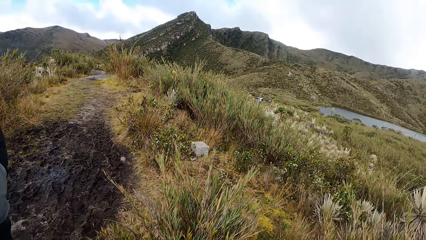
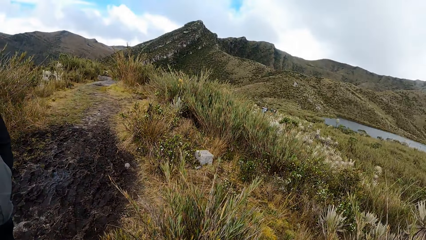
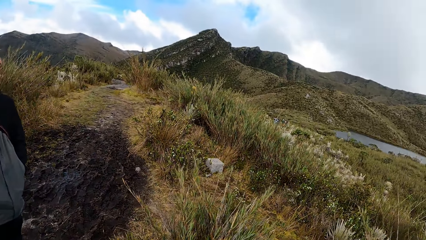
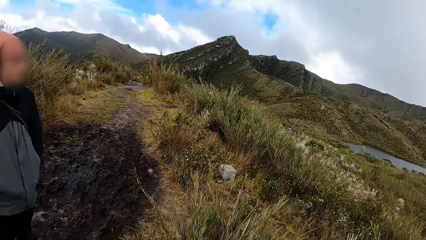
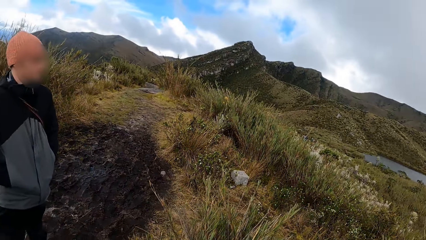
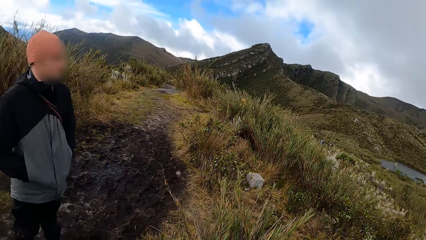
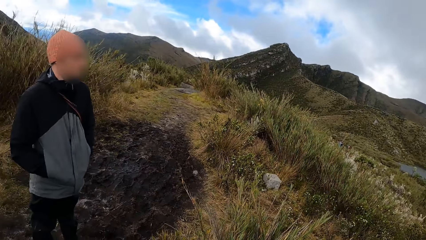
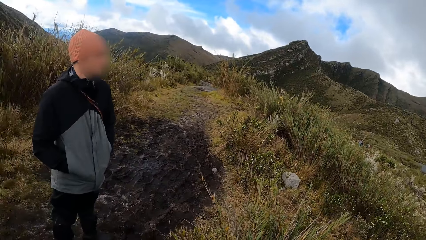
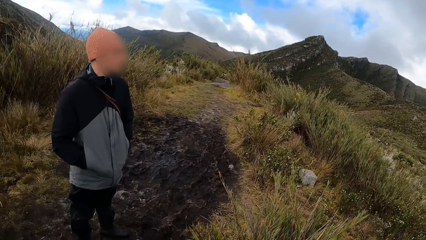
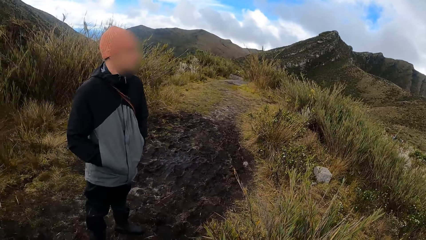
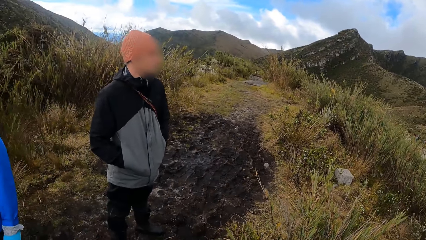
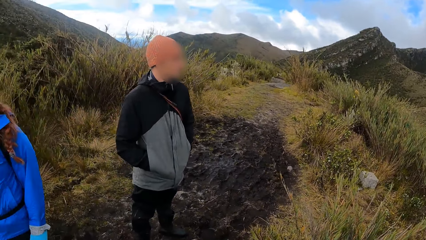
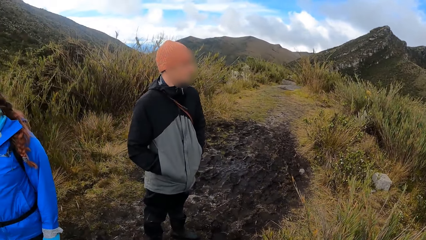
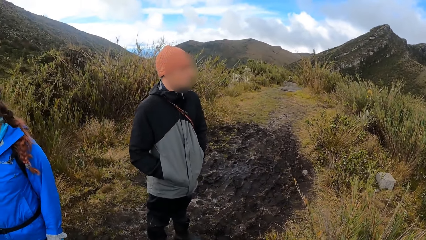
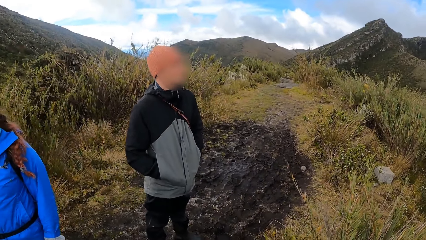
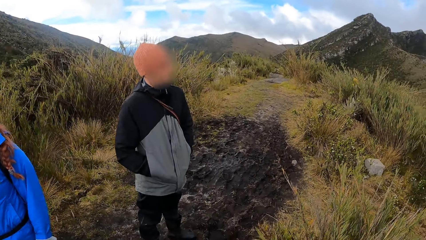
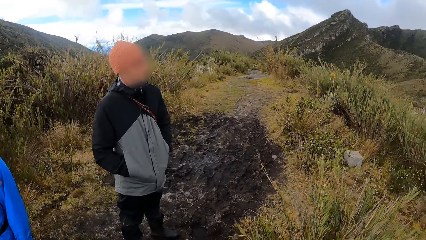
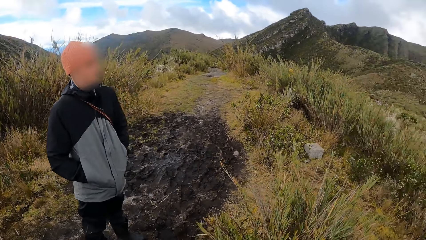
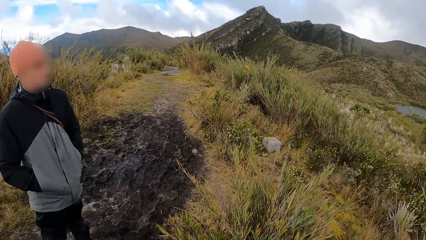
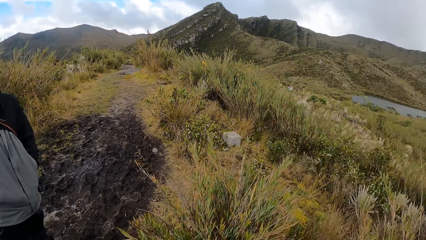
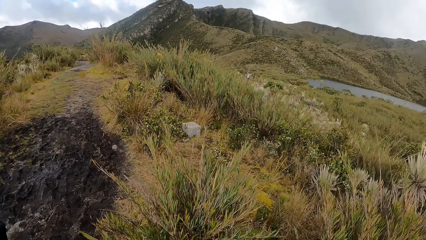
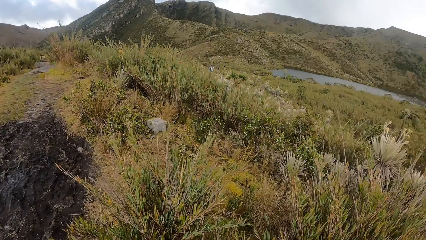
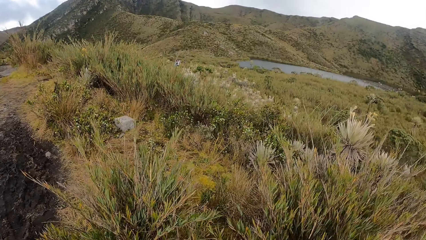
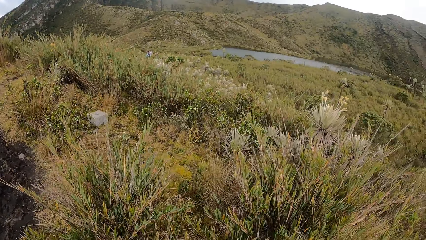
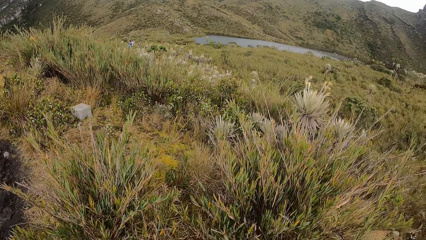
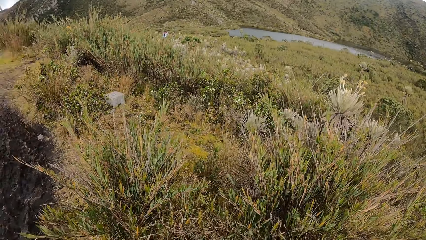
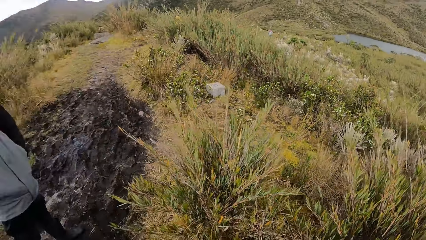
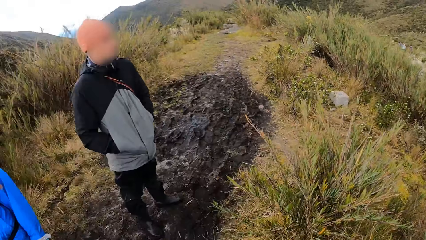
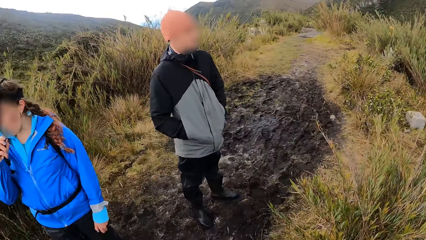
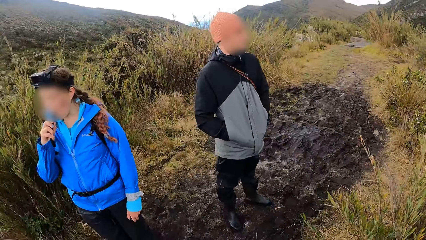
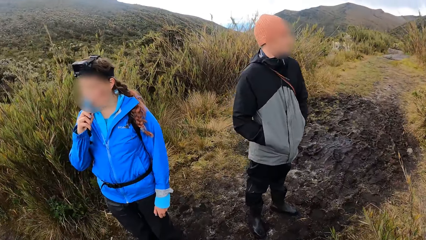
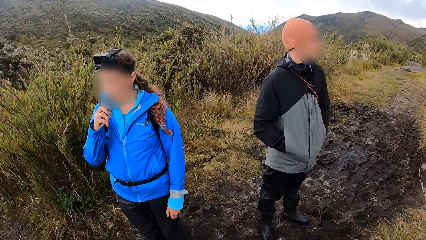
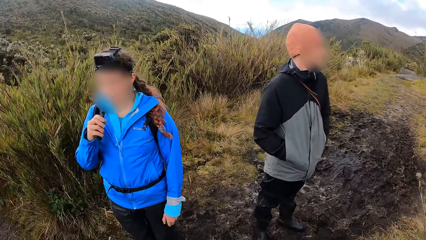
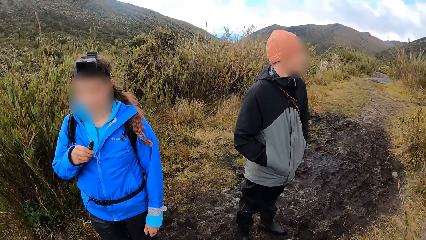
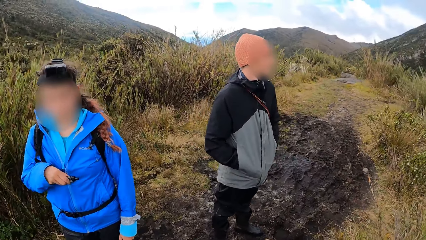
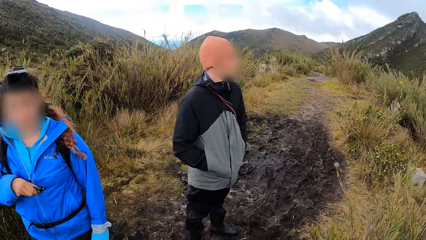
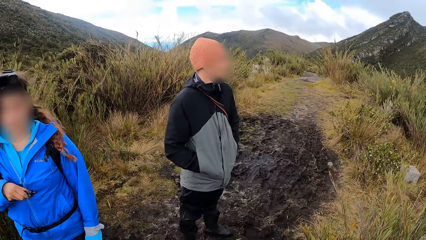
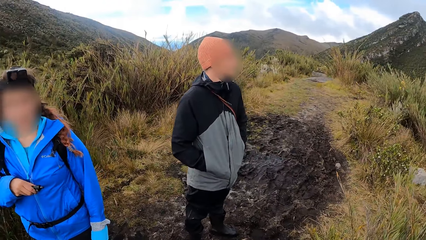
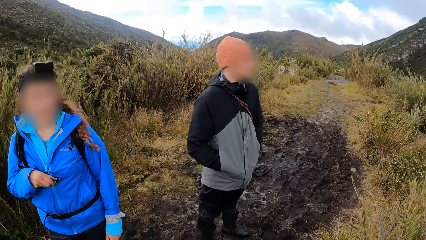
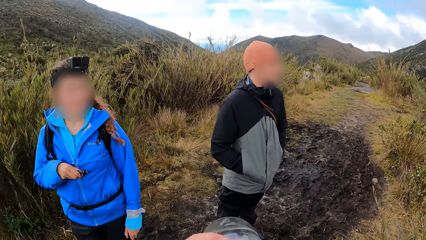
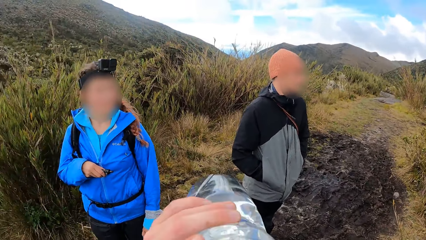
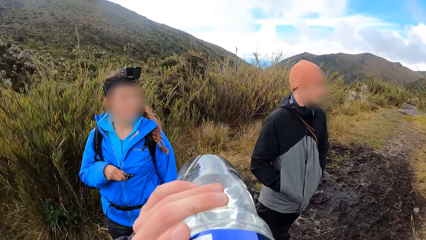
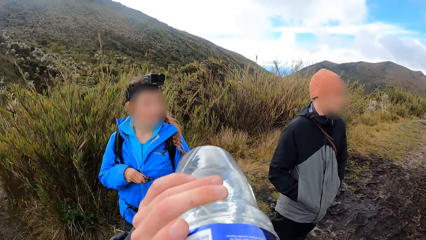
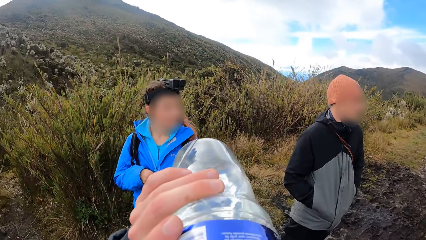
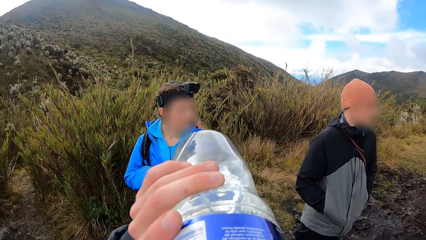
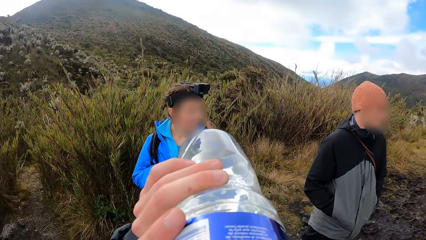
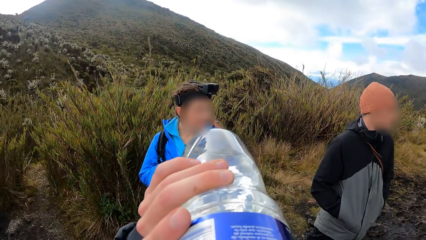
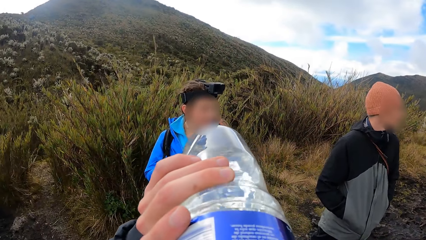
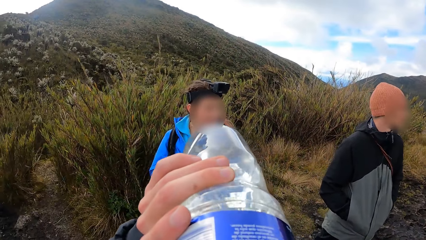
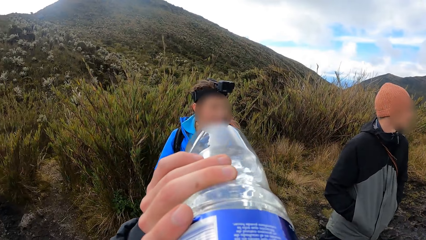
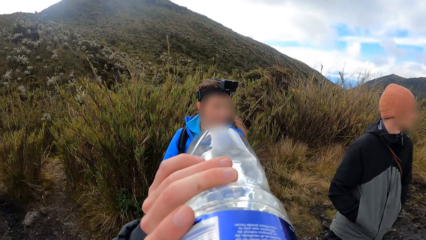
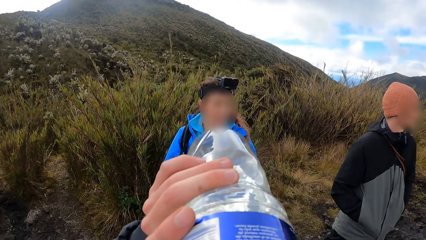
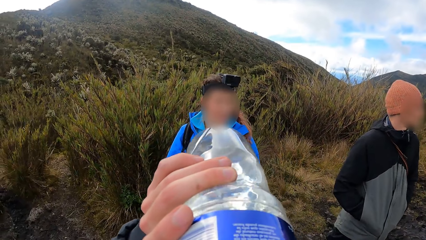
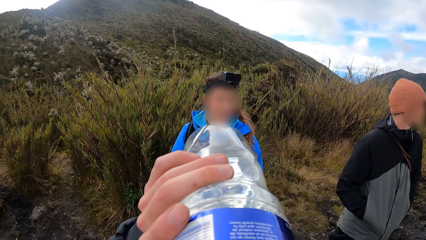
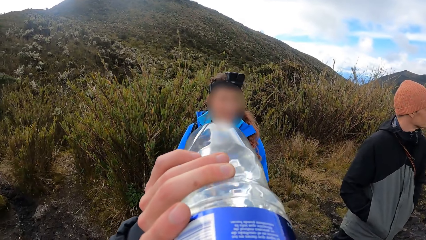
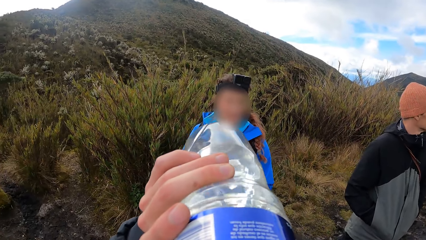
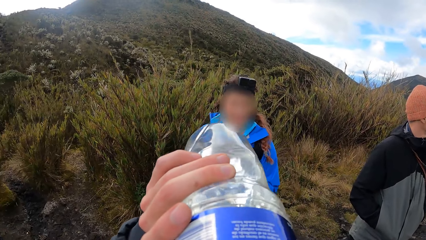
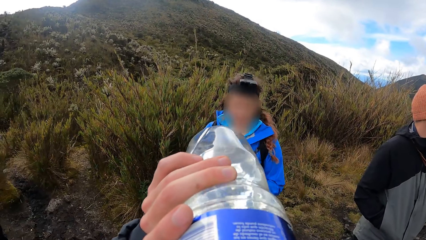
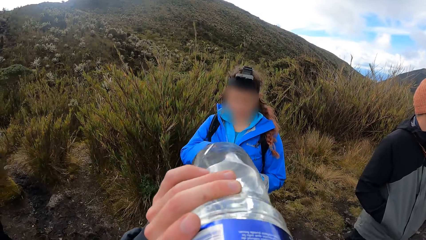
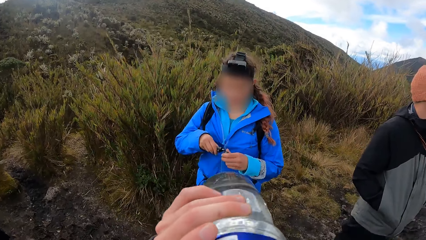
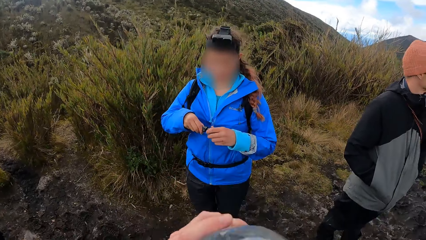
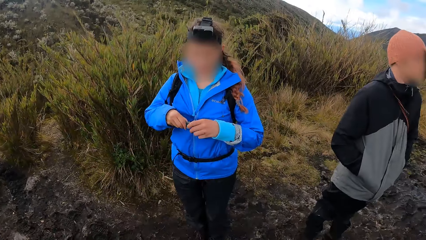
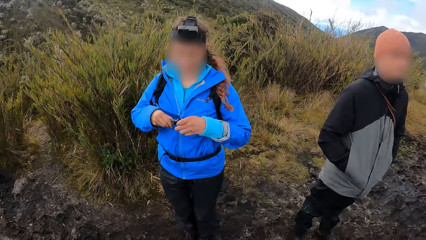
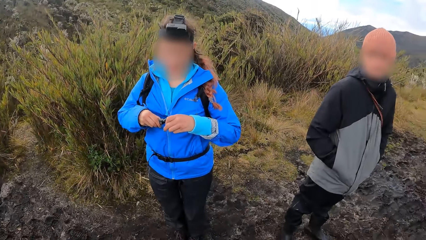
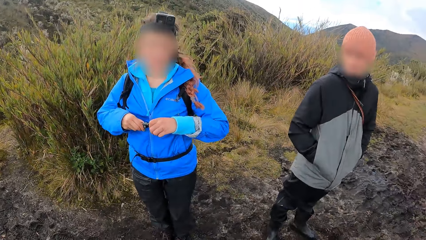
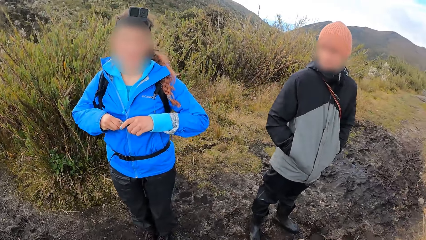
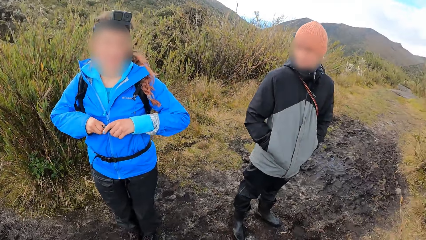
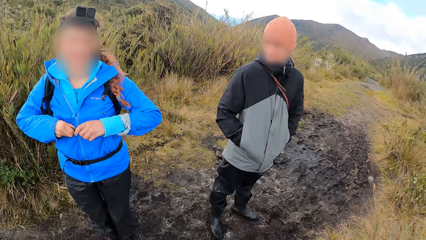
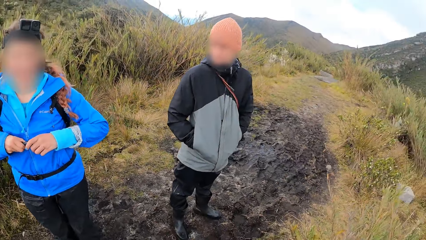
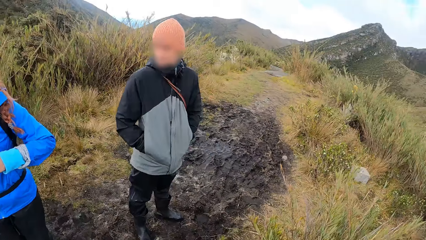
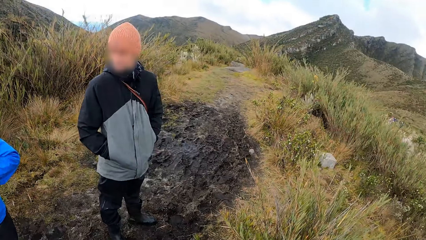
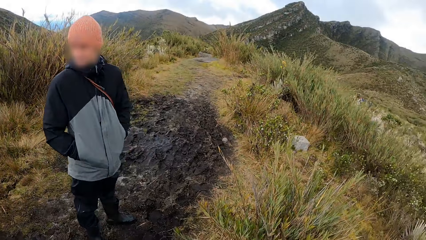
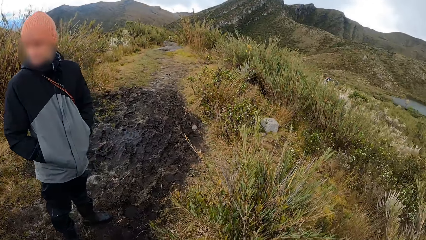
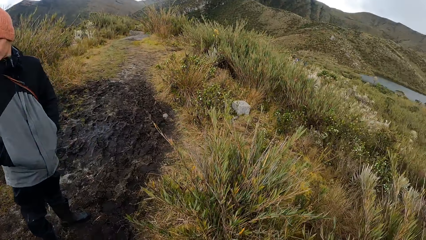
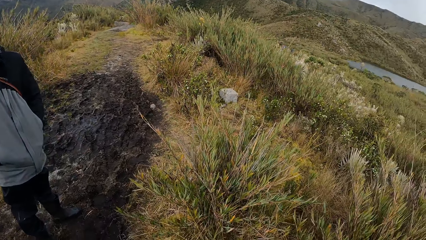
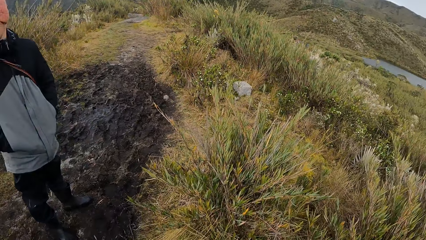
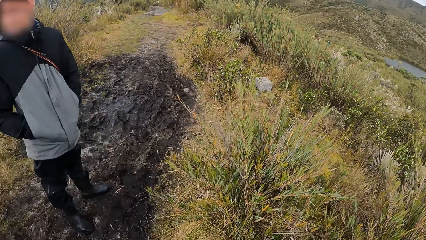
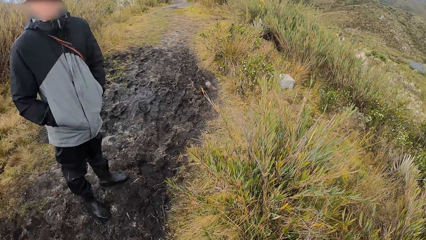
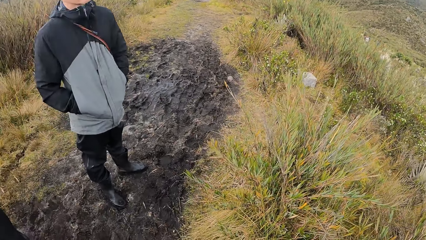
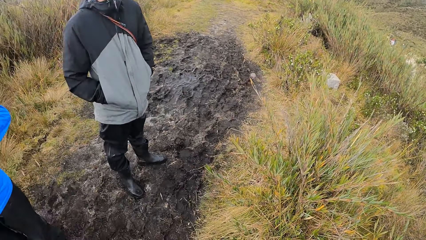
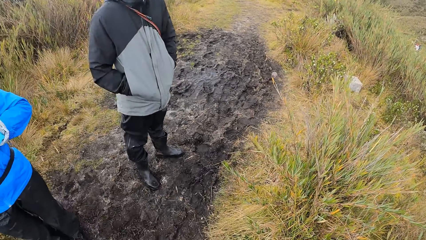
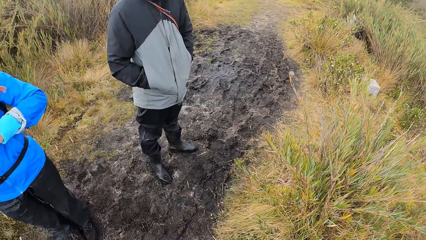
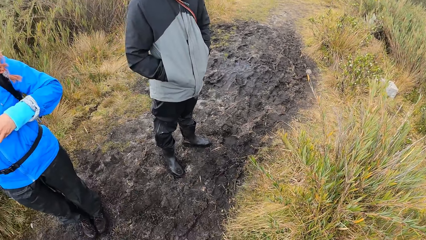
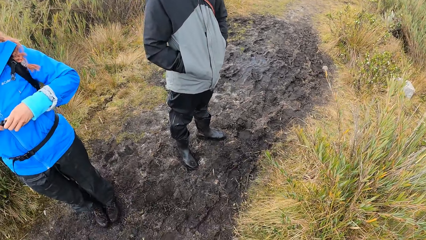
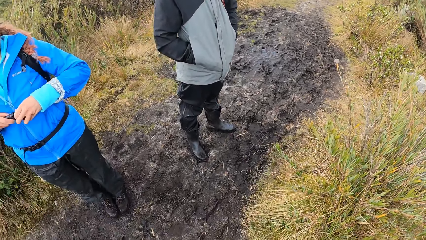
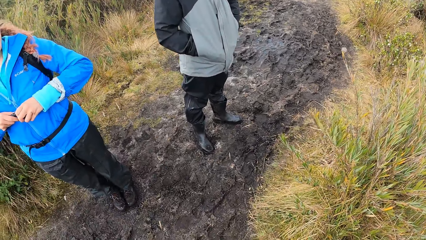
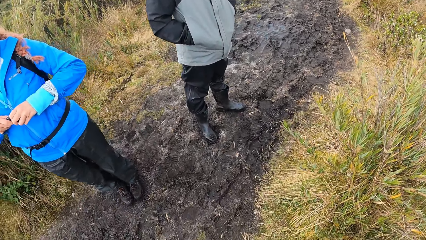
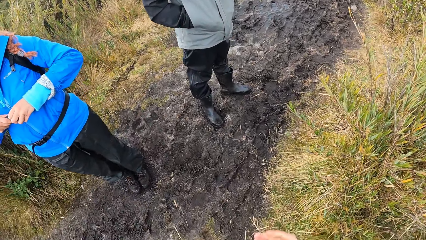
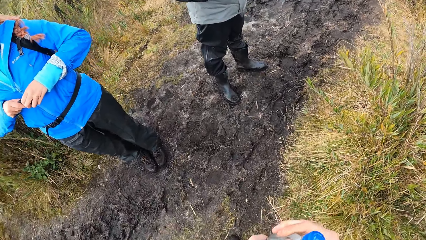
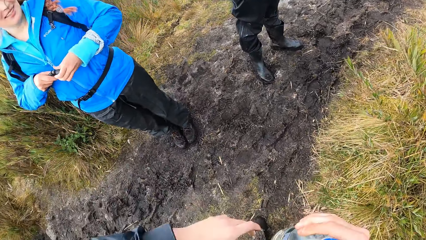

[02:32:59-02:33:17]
The woman removes the tube in her right hand from her mouth. The camera wearer drinks water from a bottle in his left hand. Another woman closes the tube in her right hand with a tube cover in her left hand. The camera wearer looks down.
